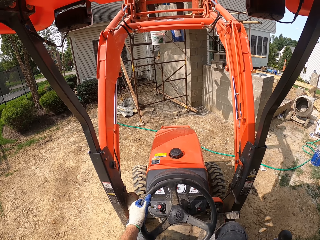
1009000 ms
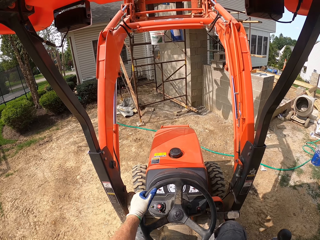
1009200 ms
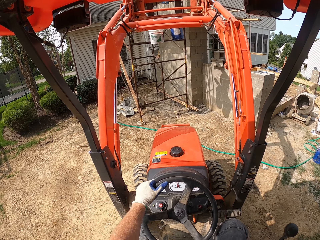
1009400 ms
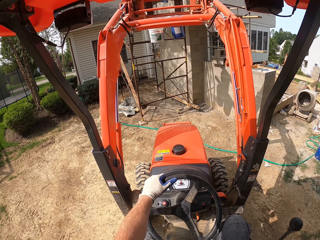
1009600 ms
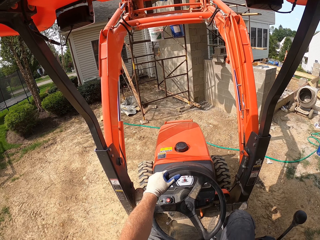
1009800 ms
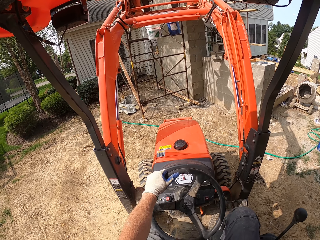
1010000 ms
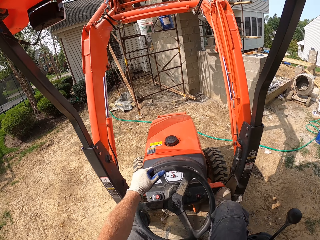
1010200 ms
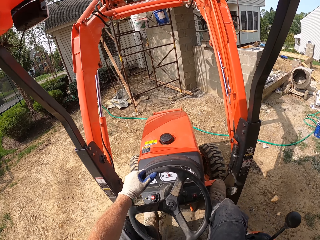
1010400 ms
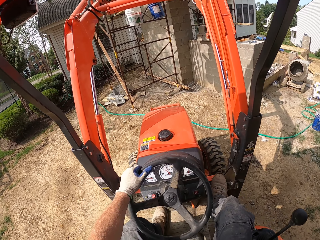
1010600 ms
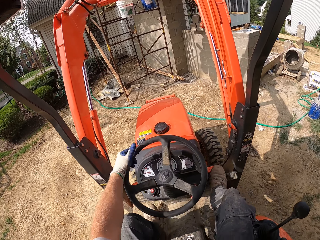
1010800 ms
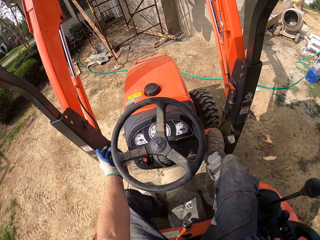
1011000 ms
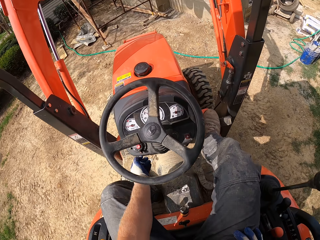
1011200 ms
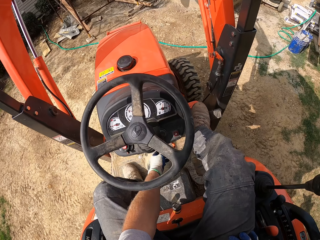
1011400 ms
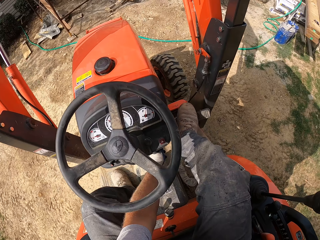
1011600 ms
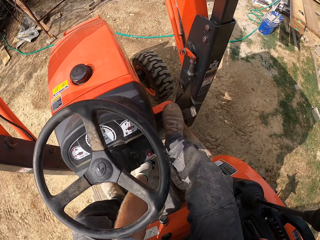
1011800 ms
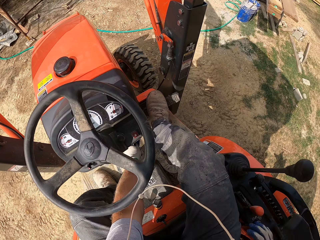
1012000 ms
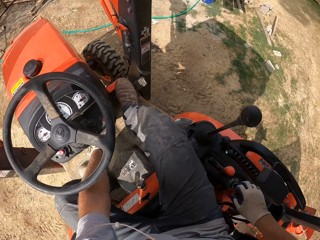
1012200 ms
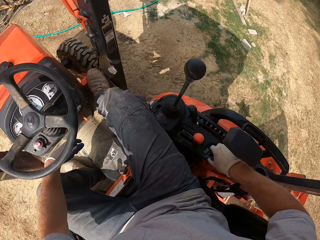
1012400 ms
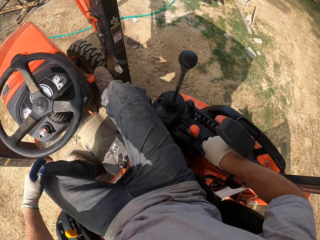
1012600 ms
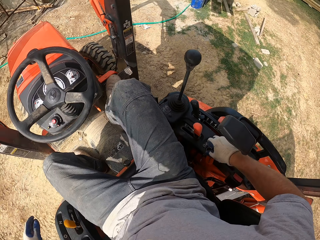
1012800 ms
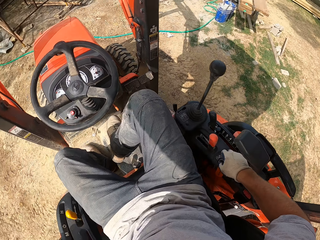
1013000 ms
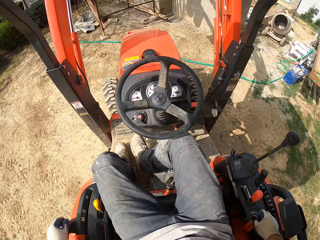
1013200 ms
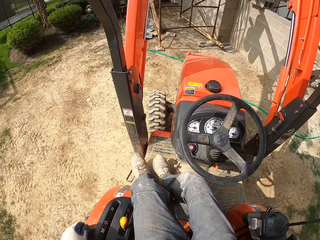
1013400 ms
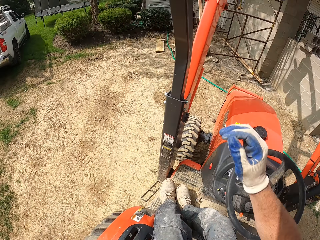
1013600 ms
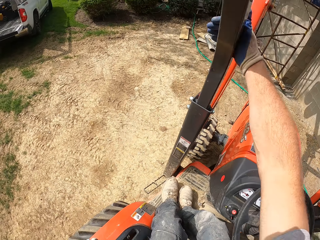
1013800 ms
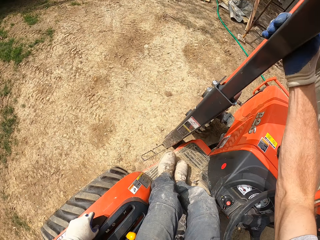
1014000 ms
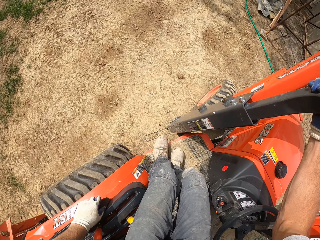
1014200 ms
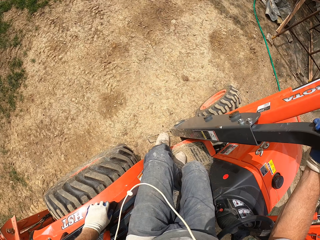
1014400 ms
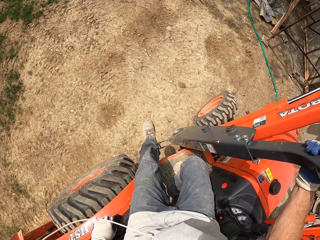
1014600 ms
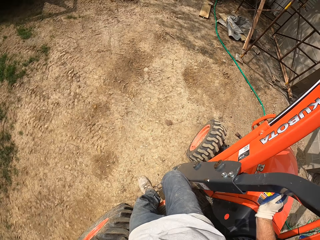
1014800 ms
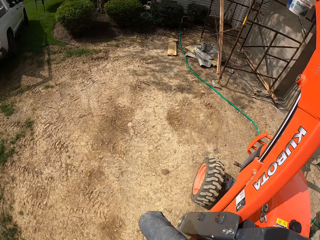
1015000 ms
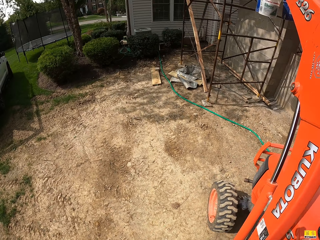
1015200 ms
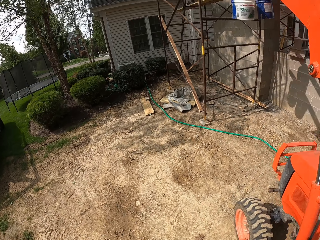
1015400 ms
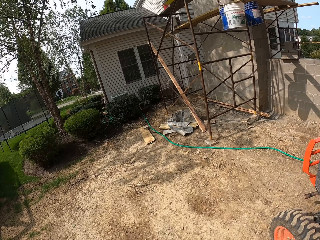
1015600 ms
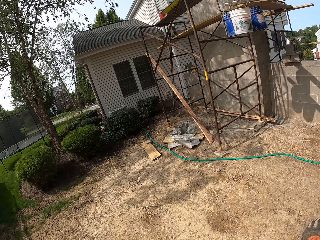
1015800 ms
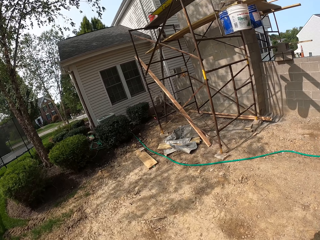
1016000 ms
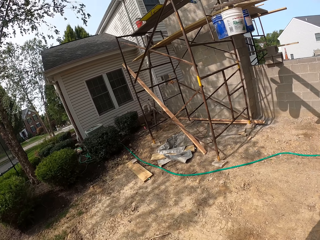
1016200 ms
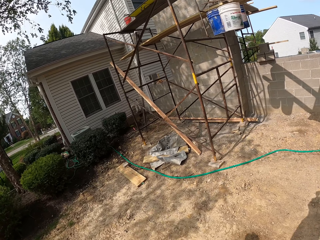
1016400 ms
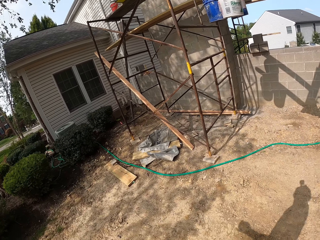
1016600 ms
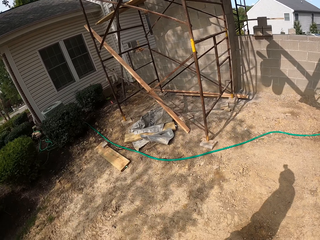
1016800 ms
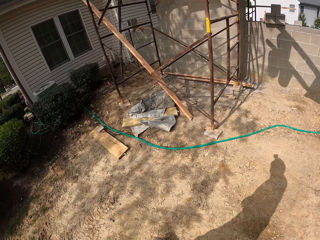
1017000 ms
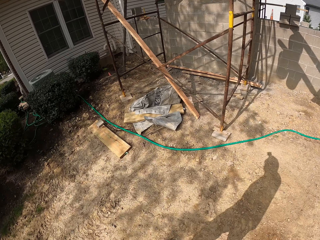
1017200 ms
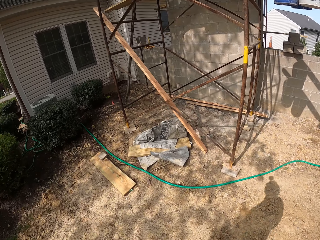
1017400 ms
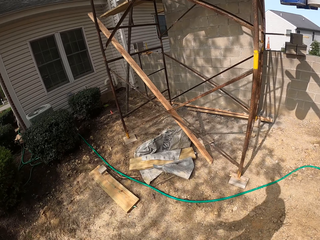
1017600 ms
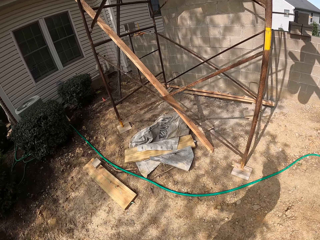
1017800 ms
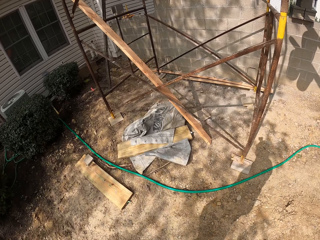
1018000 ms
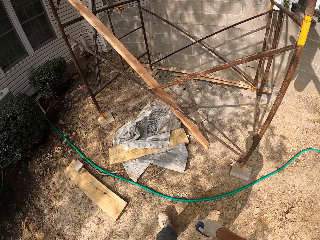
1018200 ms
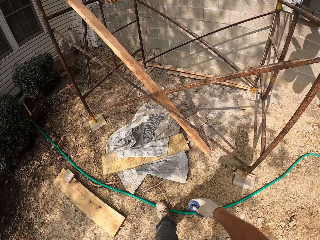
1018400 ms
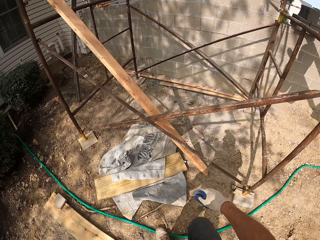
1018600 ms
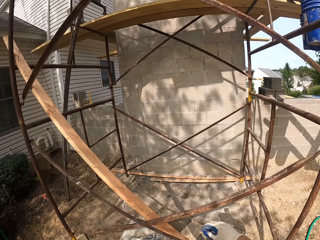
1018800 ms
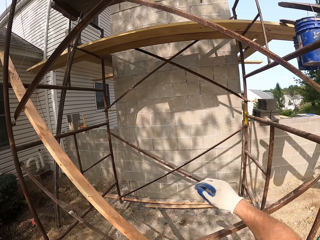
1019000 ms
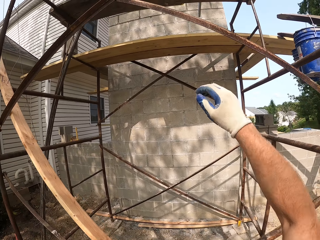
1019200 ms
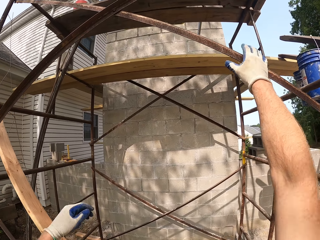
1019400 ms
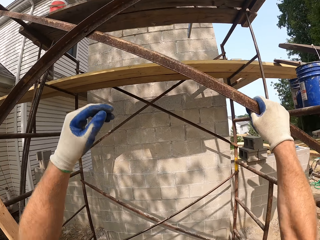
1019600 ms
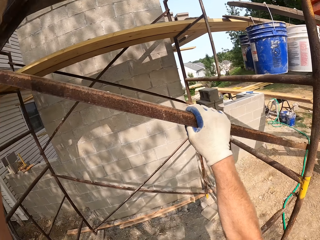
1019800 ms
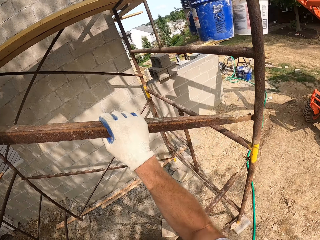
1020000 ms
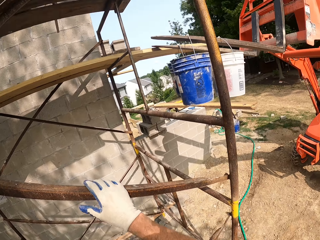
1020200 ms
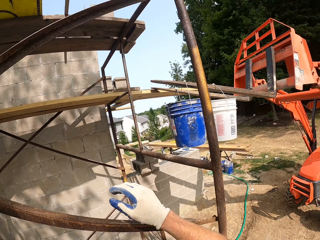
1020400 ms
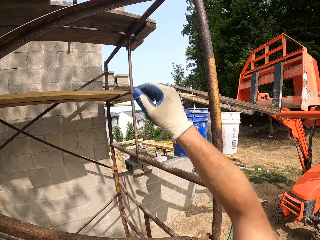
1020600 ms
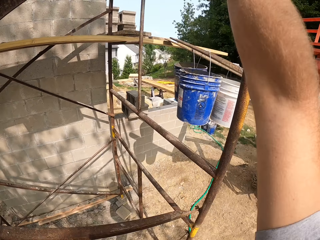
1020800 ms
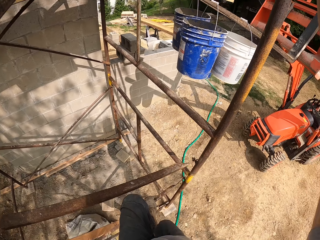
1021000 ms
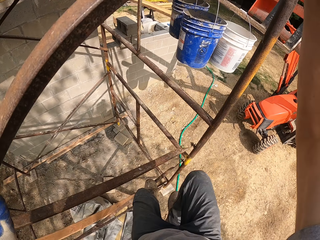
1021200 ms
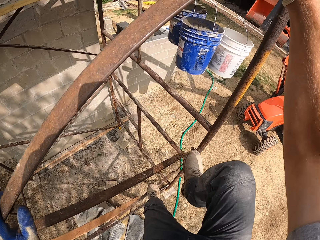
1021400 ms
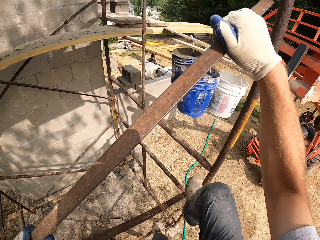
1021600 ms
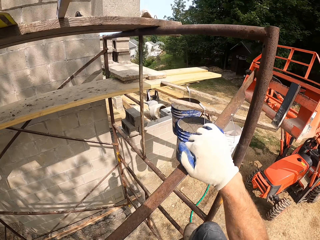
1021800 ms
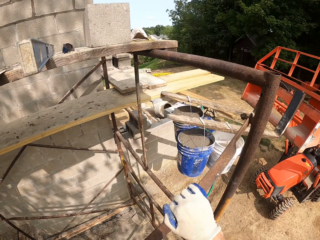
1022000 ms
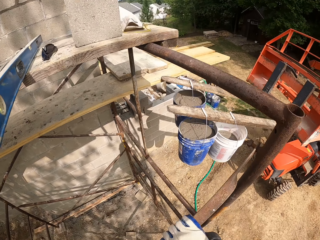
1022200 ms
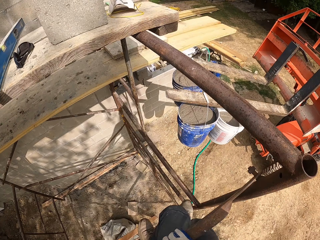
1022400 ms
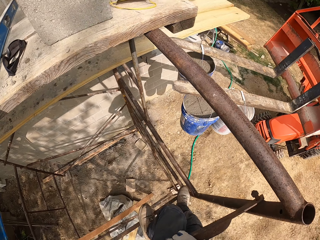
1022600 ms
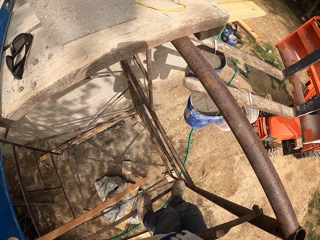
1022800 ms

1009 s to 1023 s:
The camera wearer comes down from the forklift. They walk around the compound towards an iron or metal scaffold. They climb the metal scaffold.

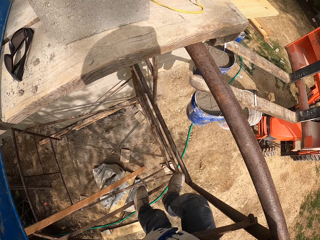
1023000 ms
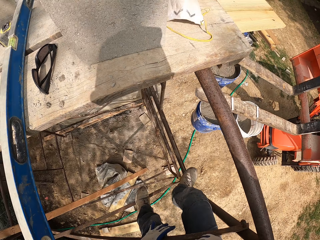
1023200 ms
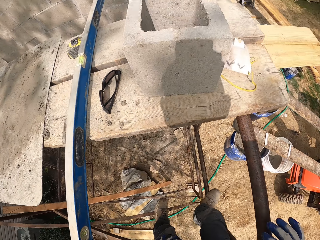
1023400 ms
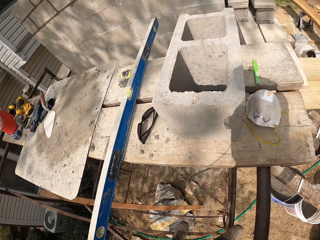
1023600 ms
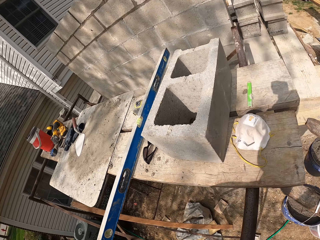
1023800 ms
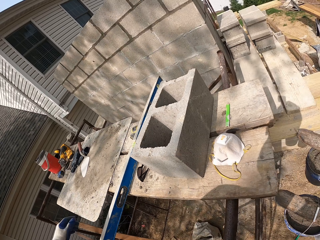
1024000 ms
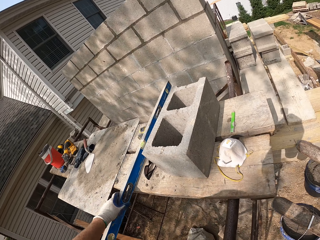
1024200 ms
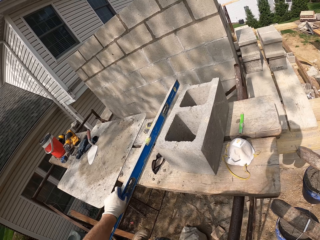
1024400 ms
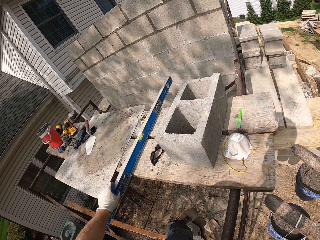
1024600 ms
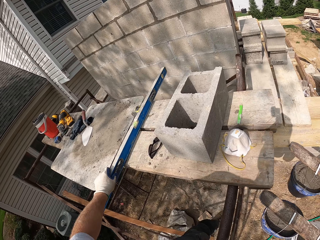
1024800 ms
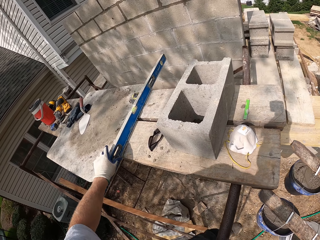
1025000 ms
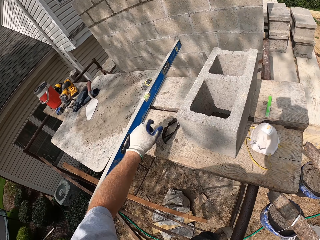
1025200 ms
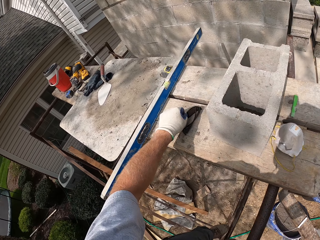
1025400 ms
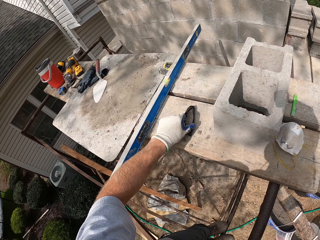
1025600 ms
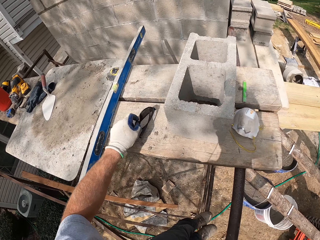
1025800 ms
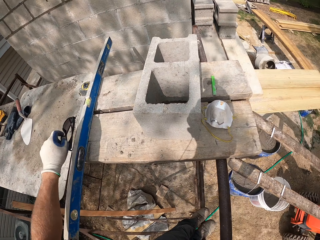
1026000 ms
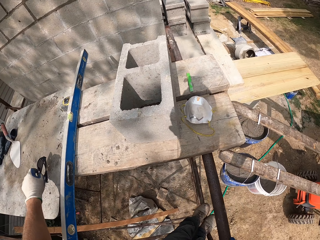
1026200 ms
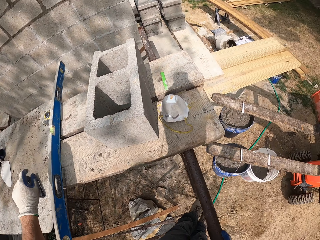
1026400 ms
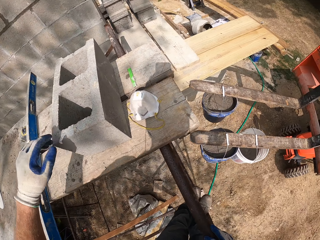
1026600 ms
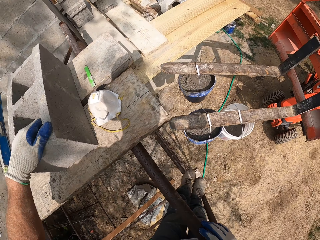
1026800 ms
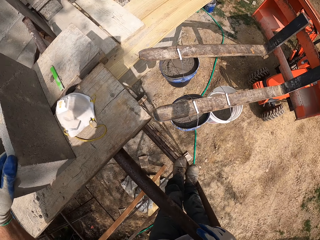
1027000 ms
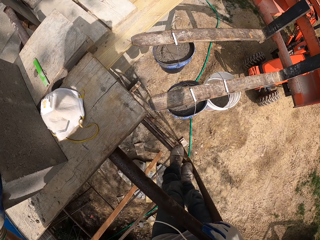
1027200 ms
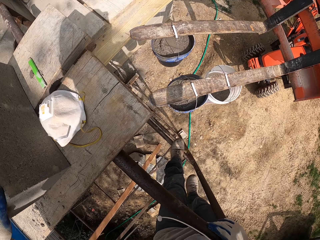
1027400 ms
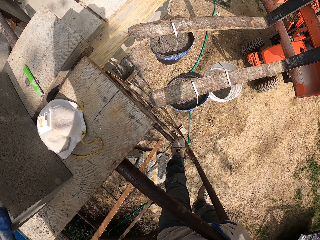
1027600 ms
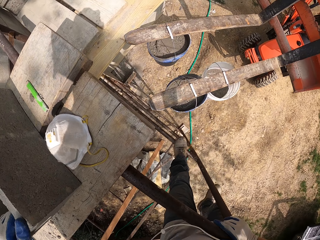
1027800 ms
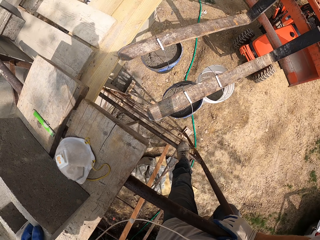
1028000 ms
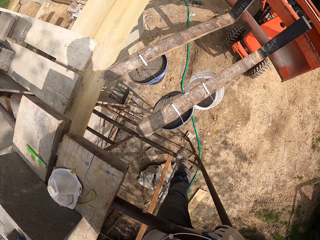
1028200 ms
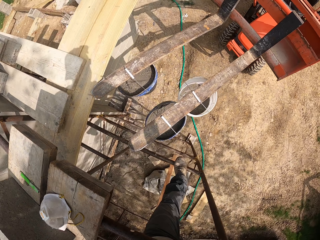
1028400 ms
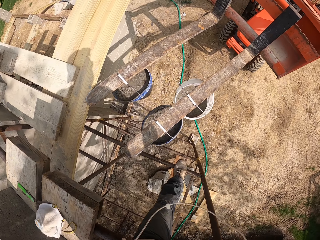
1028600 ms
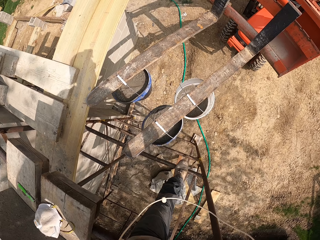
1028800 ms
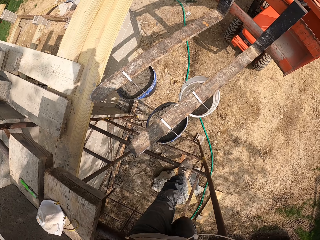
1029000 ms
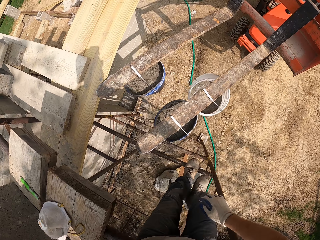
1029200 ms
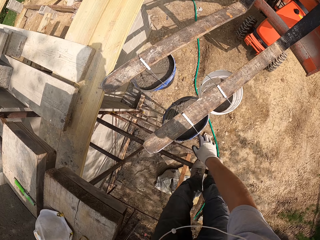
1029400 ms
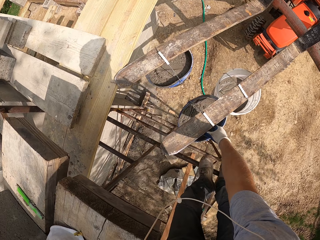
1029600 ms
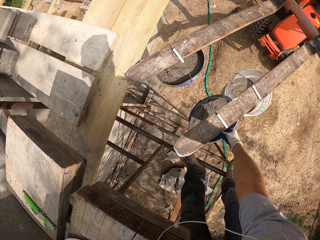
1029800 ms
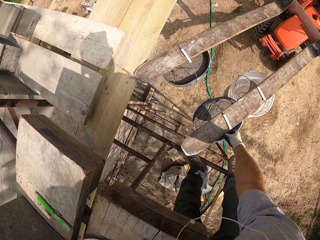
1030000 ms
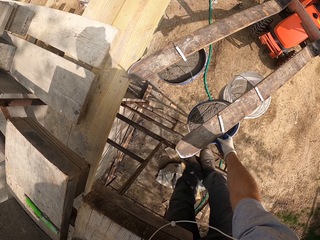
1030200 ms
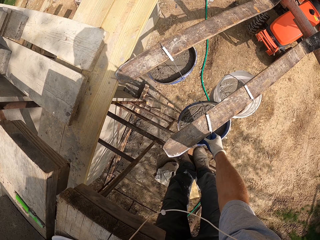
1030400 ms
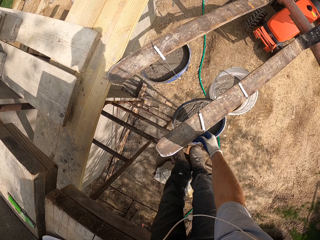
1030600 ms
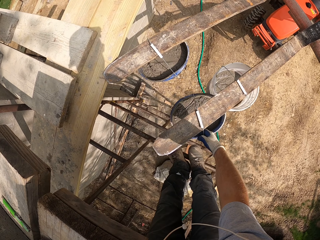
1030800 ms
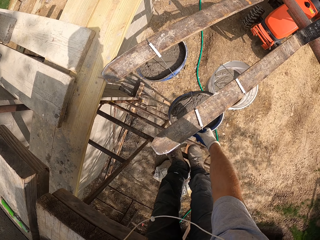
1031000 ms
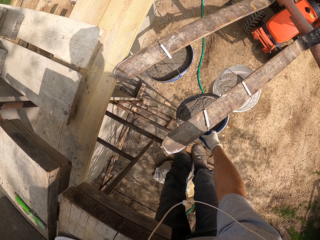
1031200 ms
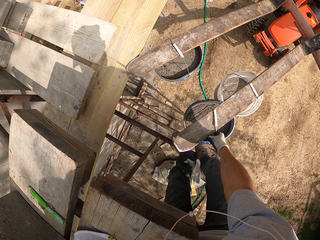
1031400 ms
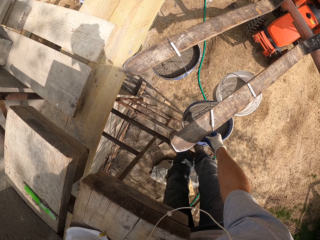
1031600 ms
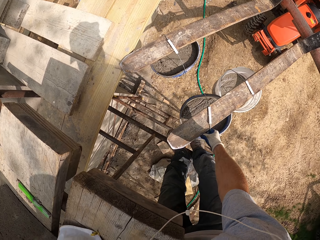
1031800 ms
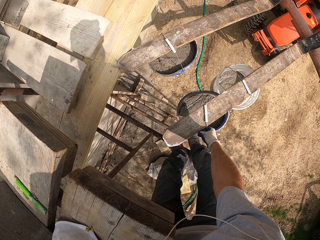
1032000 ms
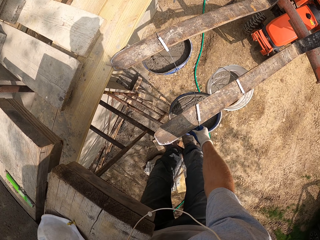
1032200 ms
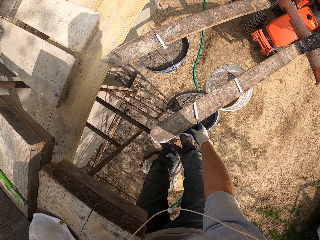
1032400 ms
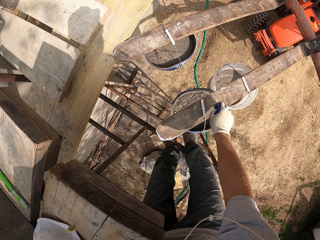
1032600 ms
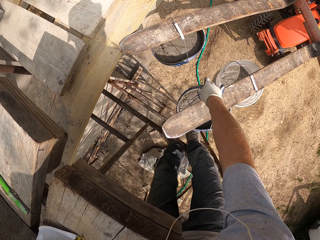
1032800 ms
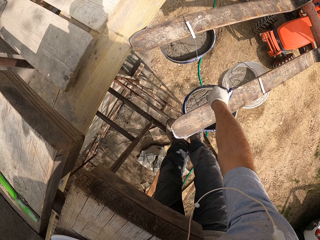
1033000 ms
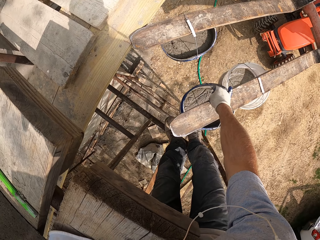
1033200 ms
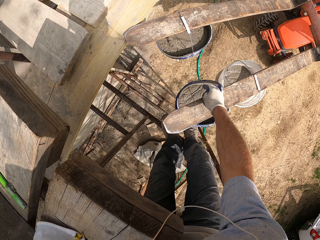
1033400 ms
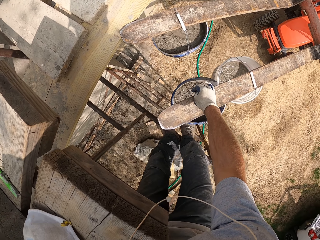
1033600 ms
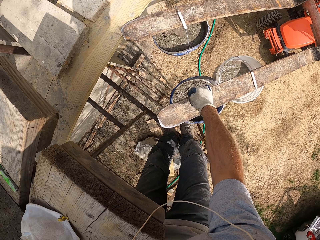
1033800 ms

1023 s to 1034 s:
The camera wearer moves a piece of plastic. They move the sunglasses. They support themselves on the brick. They pull the bucket. They pick up the bucket of cement from the blade of the forklift.
